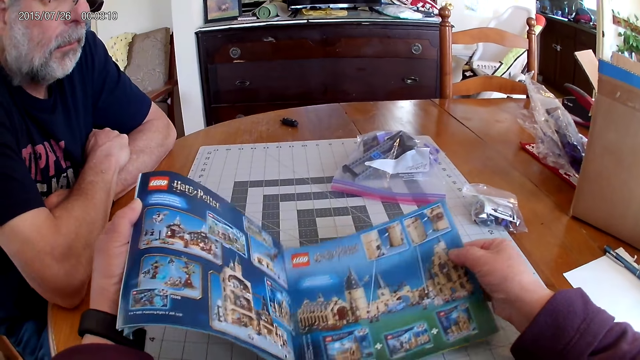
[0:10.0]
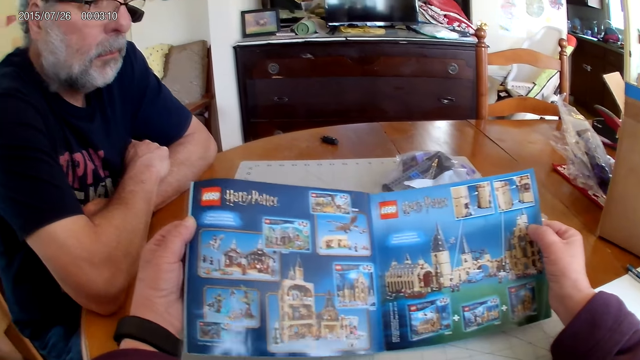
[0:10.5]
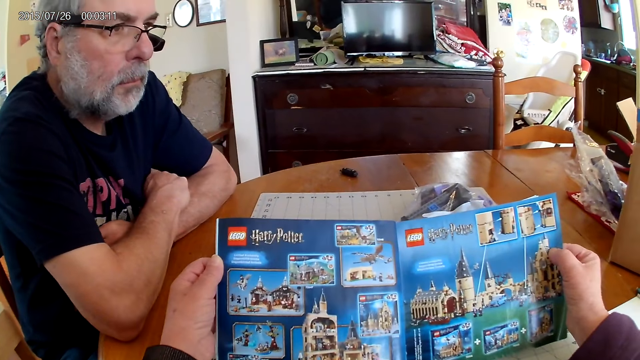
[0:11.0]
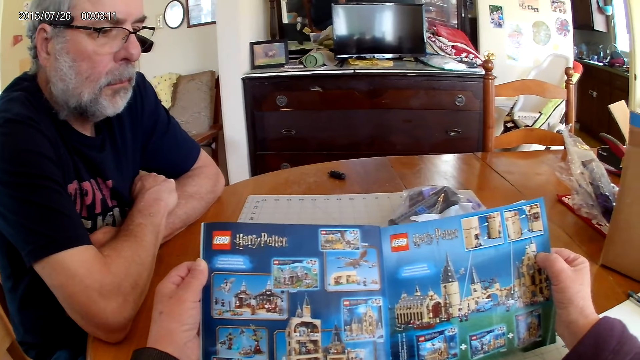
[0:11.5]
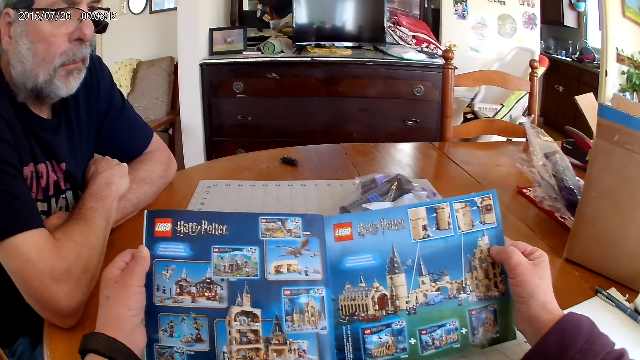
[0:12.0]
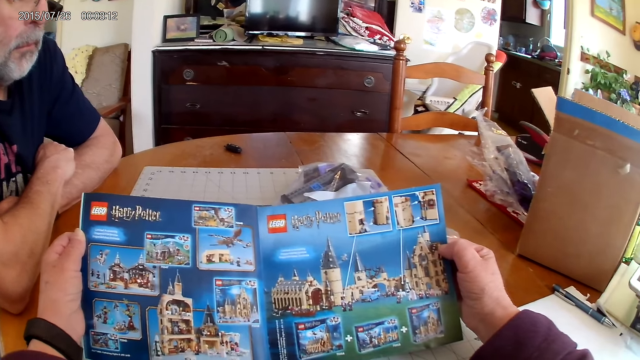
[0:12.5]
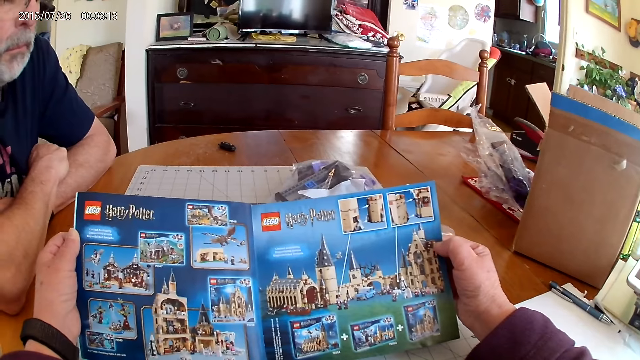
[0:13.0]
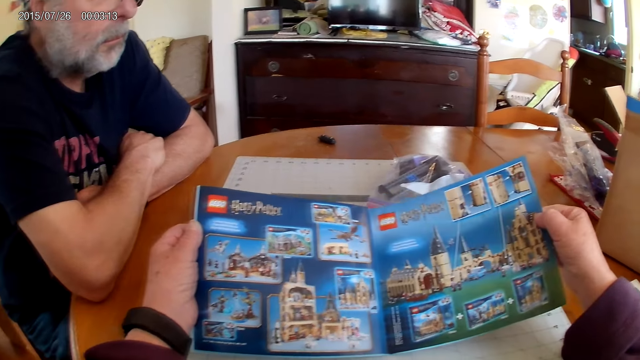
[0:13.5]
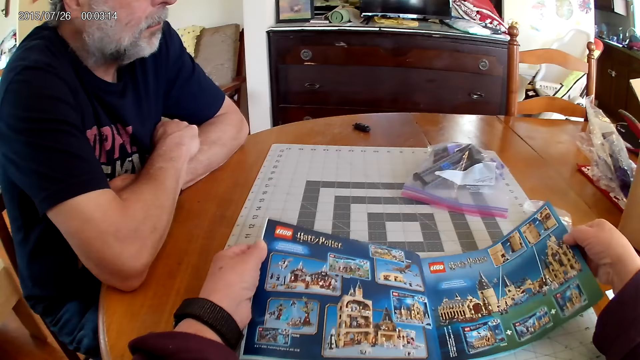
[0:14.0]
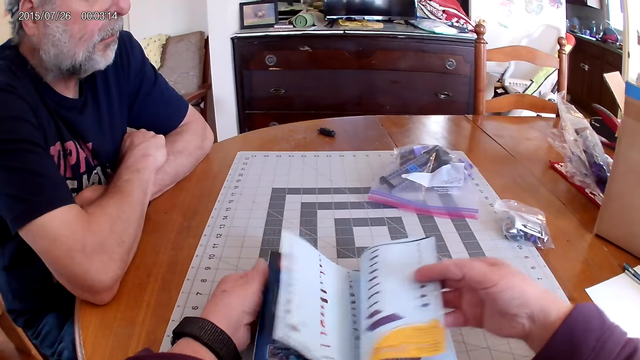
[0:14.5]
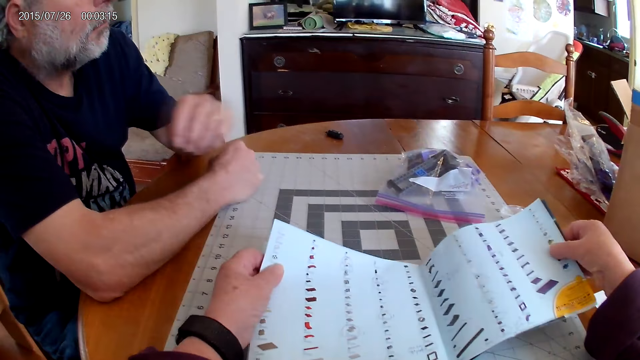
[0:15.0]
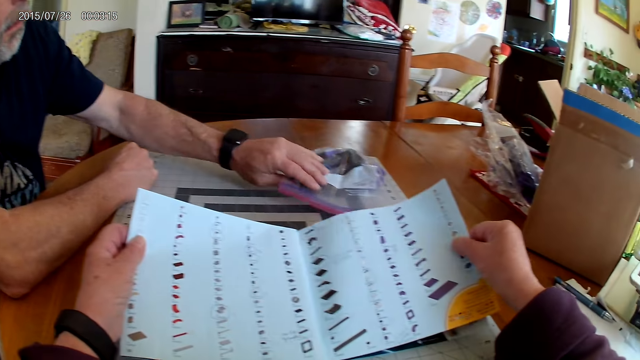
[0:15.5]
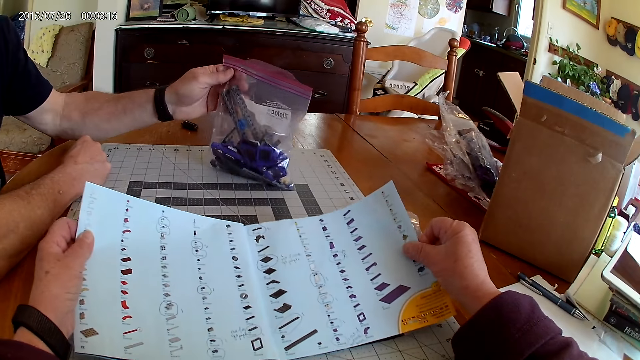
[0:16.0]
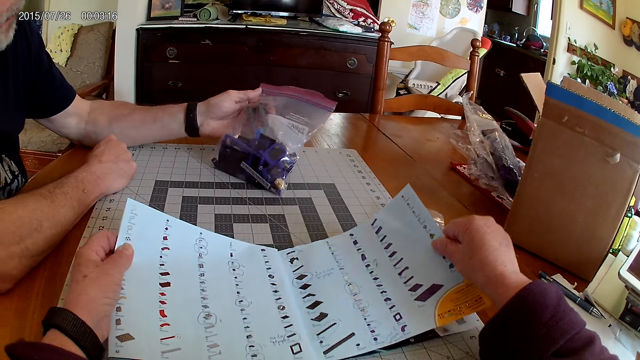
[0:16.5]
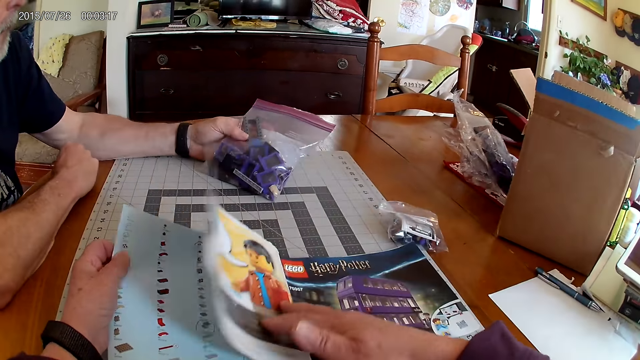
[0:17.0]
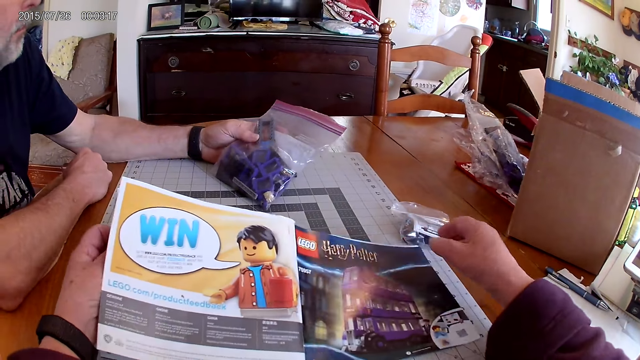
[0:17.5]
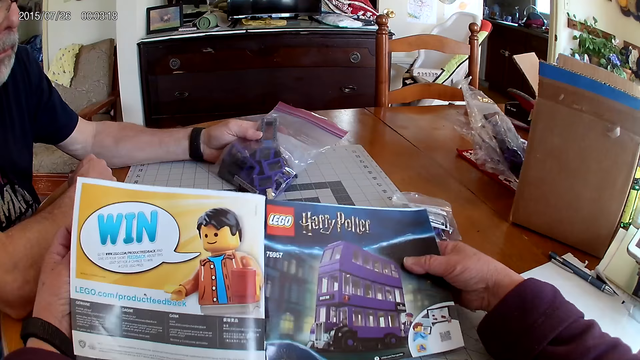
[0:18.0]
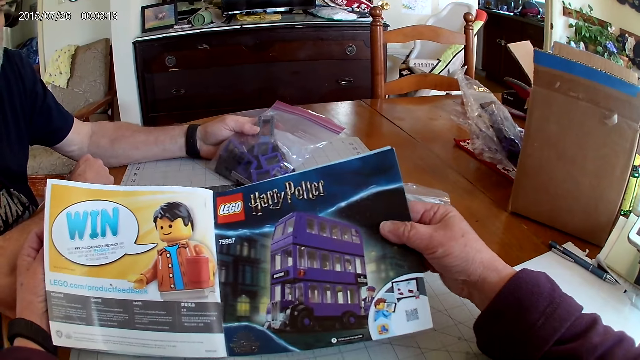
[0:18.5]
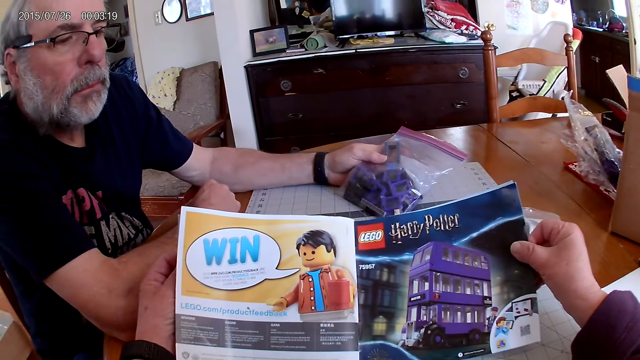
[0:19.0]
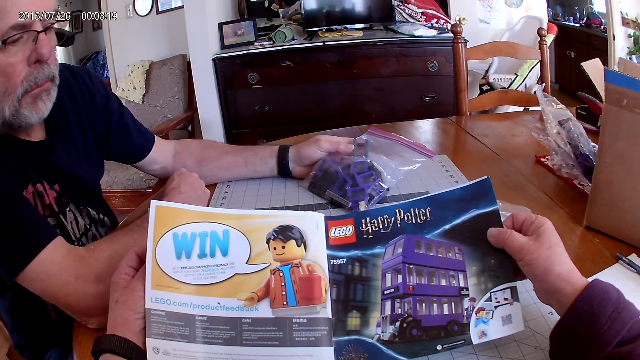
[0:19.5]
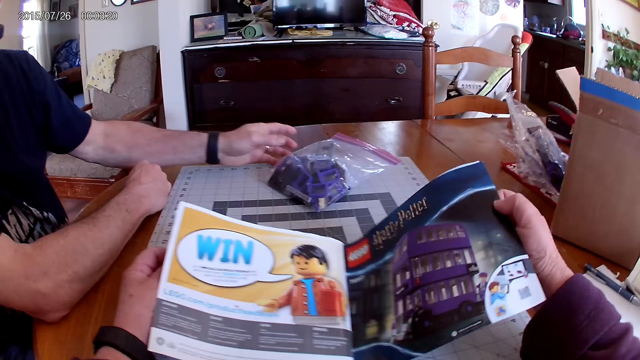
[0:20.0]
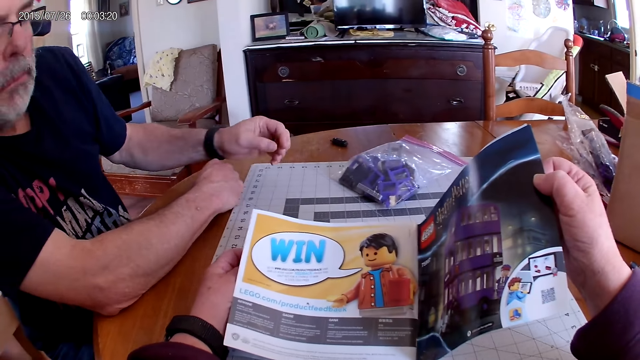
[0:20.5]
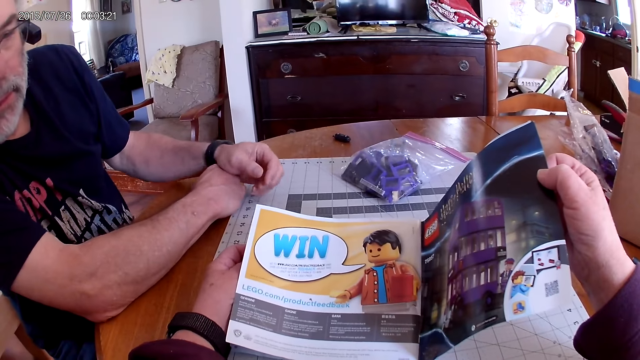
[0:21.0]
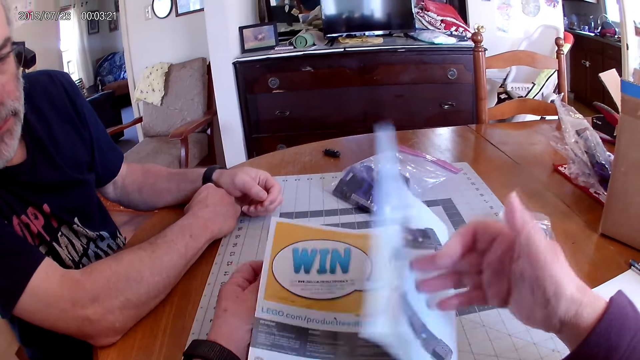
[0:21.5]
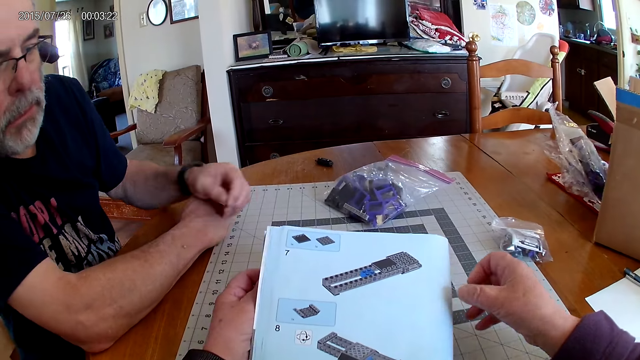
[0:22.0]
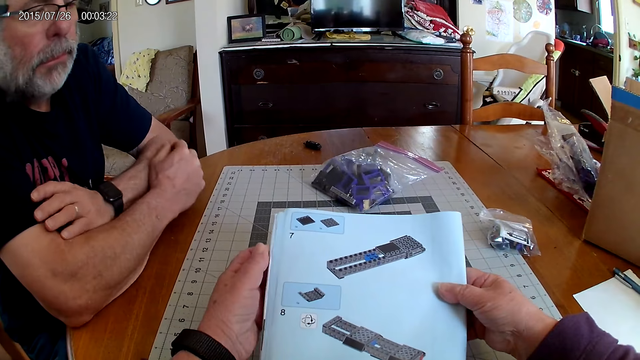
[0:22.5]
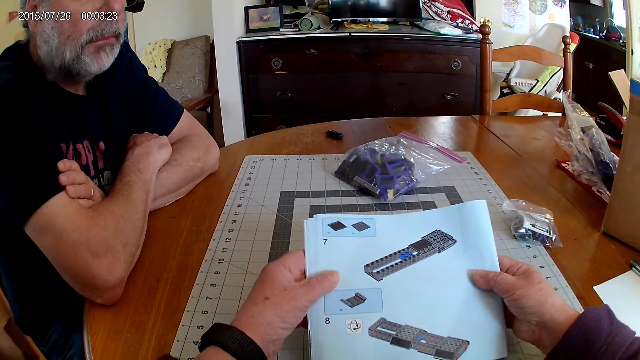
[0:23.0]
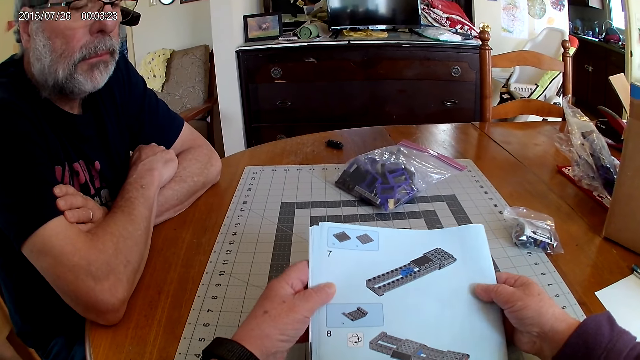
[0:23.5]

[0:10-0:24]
The camera wearer looks at the instructional manual book. They open the pages of the instructional manual book. They open the pages of the instructional manual book again.

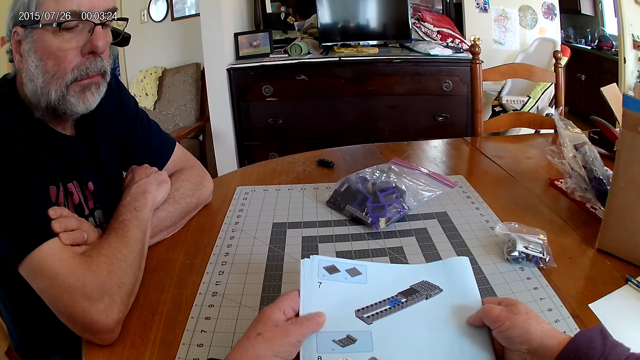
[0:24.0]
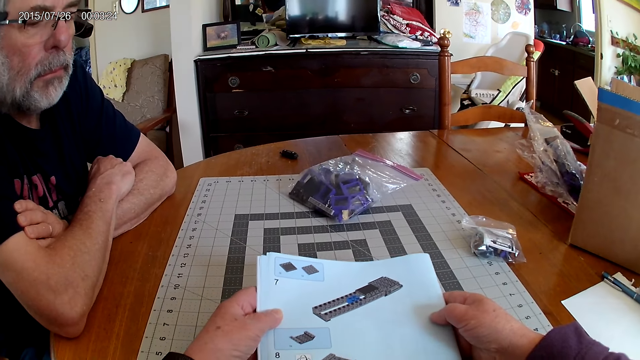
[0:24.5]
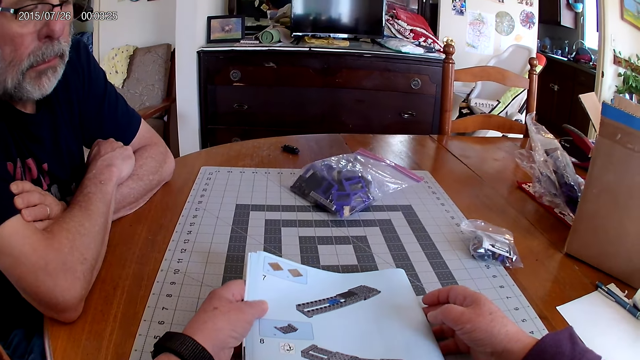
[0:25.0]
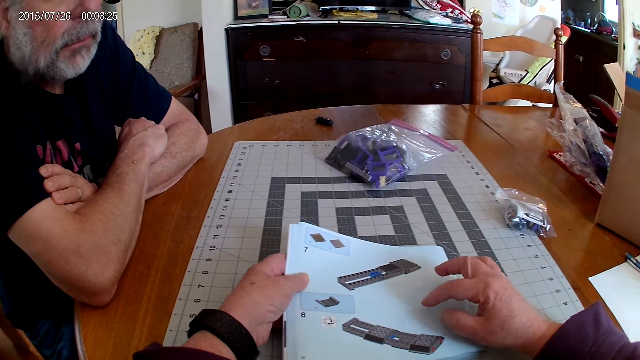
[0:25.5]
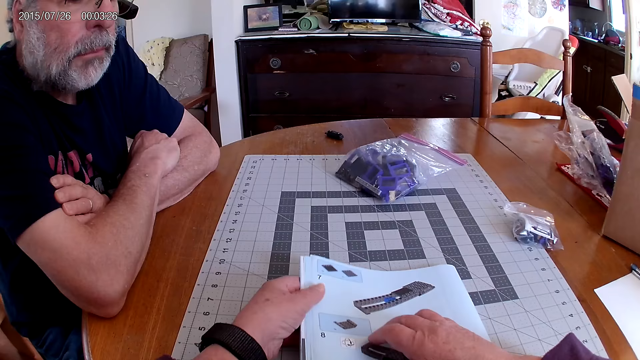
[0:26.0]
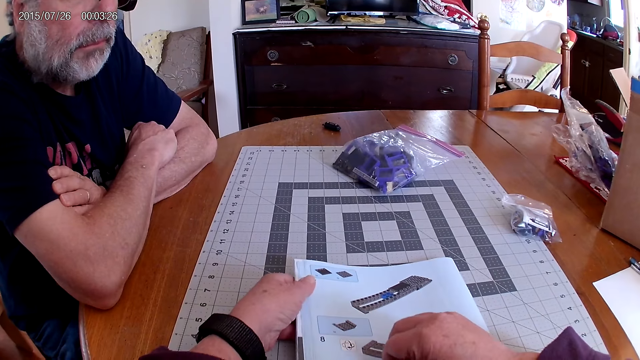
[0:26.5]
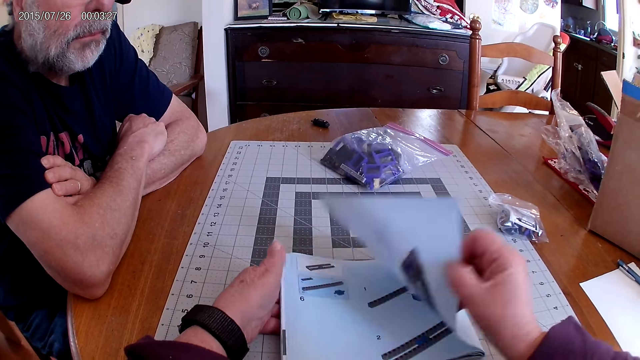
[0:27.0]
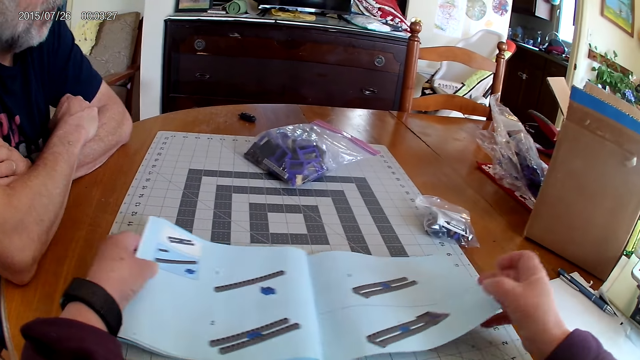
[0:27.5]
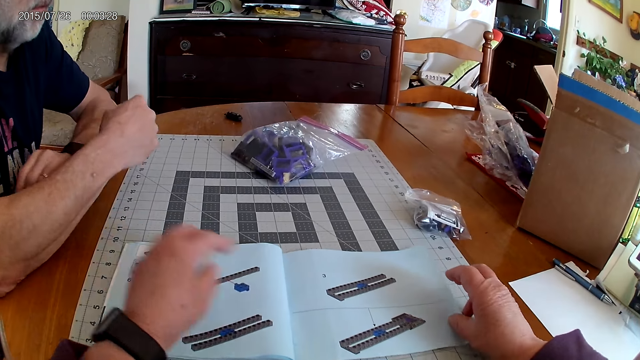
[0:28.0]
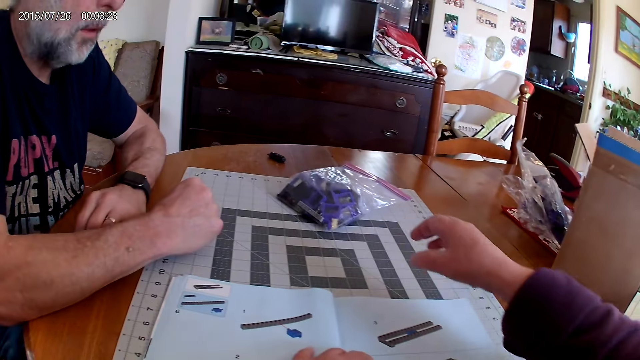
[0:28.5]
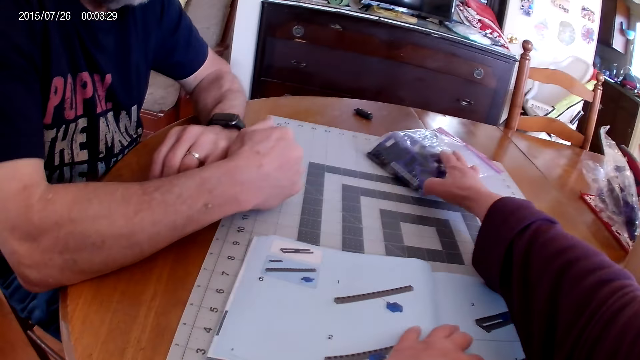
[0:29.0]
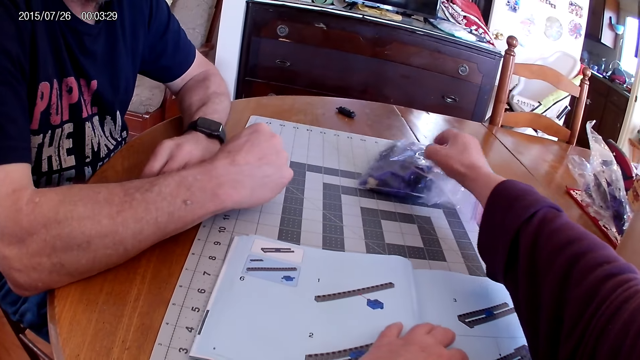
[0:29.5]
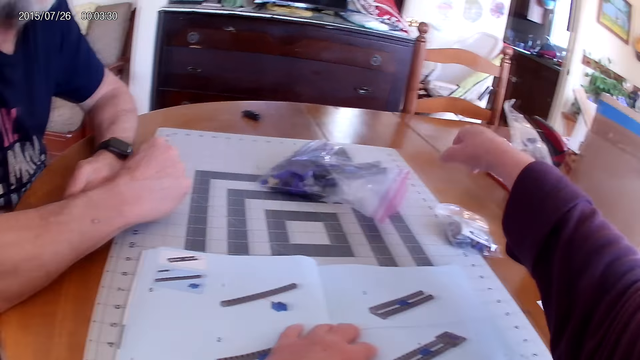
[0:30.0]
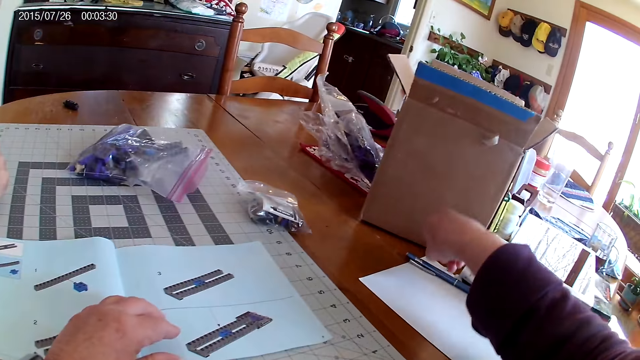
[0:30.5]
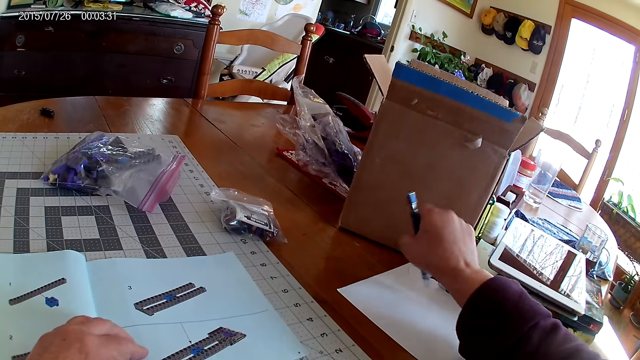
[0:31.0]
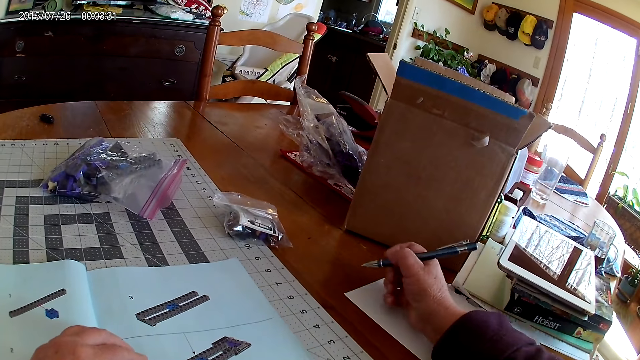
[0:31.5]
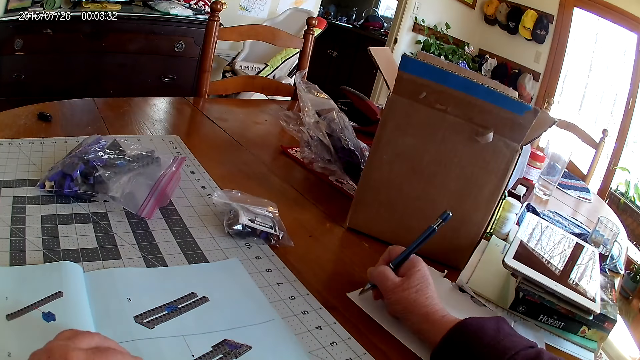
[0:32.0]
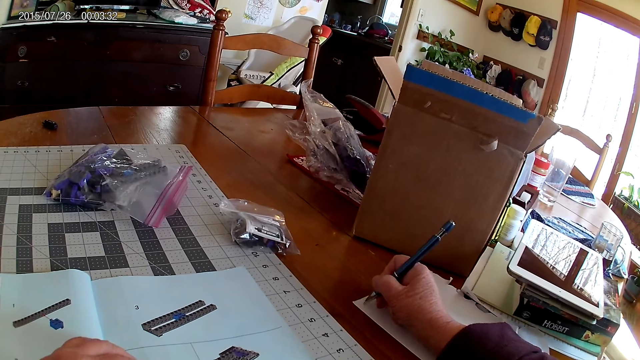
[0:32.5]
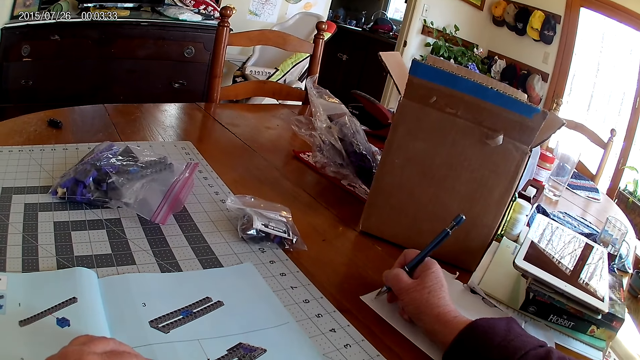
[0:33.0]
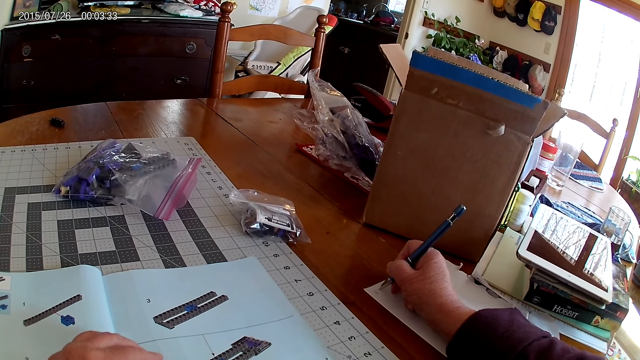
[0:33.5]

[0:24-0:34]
The camera wearer moves the pack of plastic pieces. They pick up a pen from the table. They write down on a piece of paper with the pen.
